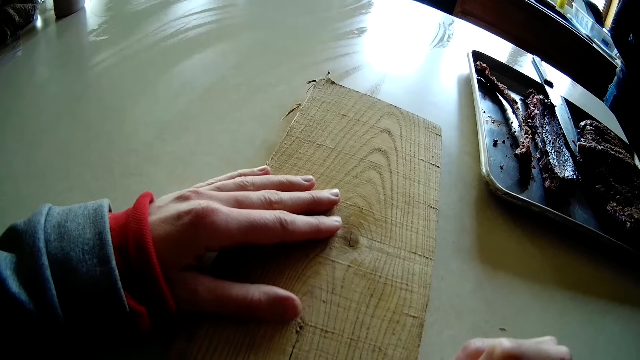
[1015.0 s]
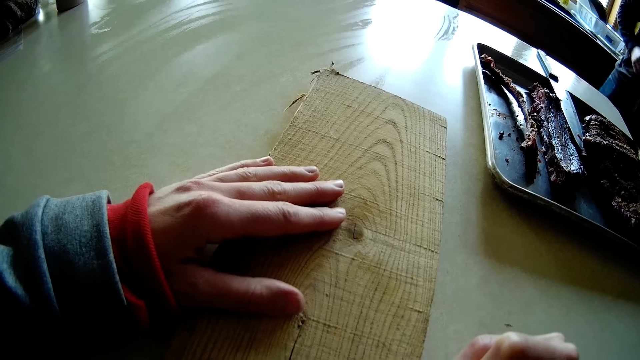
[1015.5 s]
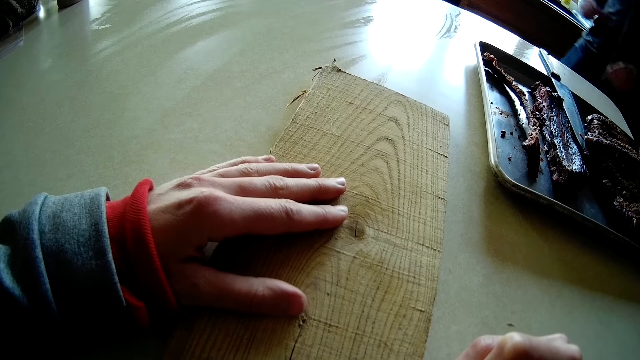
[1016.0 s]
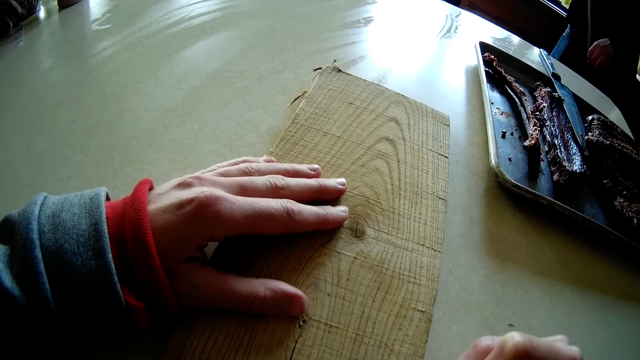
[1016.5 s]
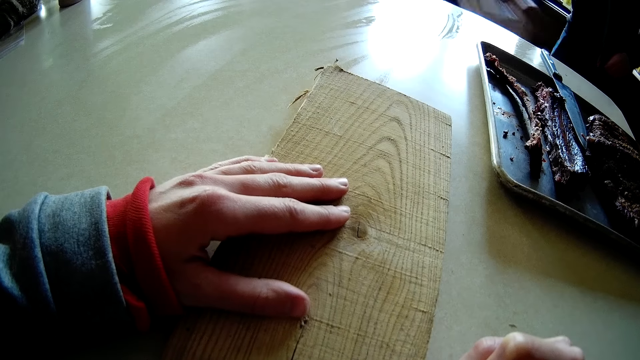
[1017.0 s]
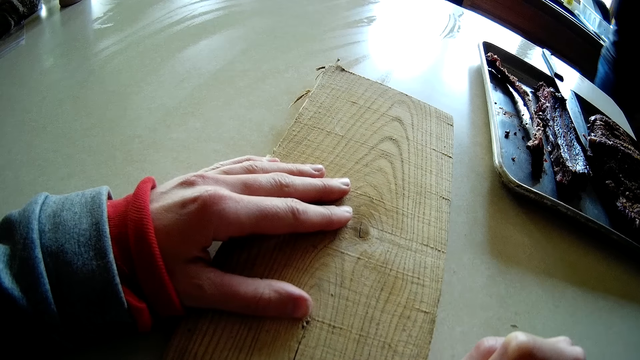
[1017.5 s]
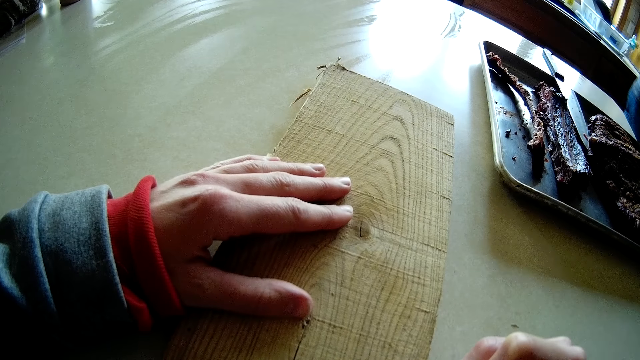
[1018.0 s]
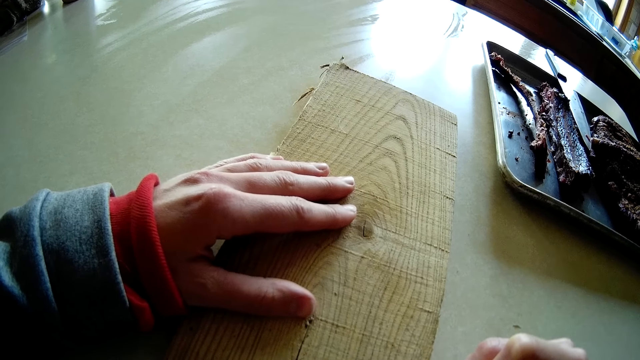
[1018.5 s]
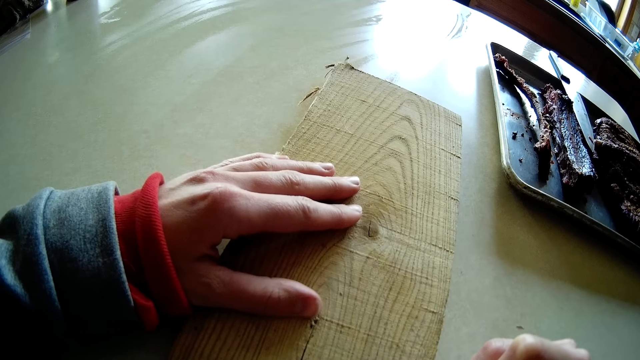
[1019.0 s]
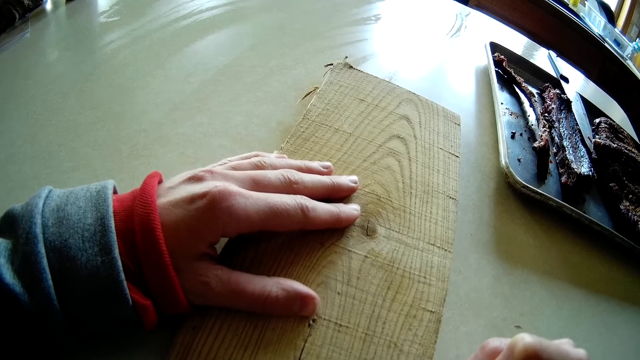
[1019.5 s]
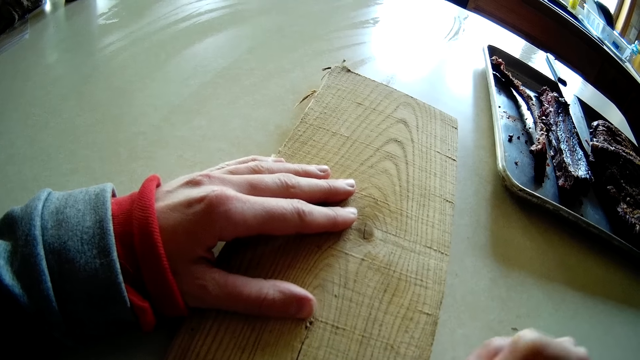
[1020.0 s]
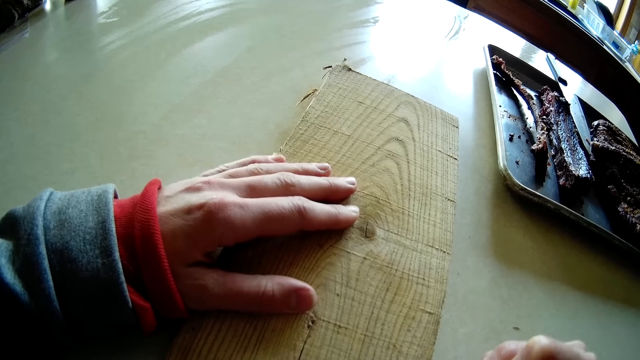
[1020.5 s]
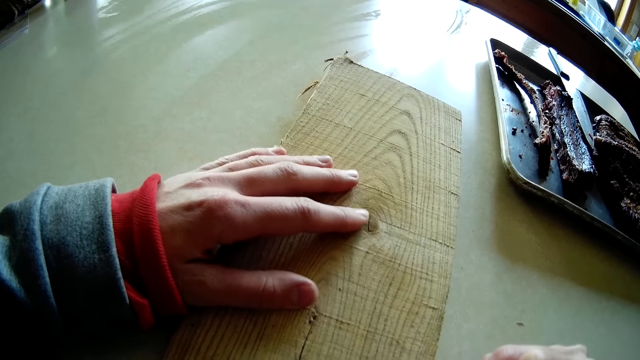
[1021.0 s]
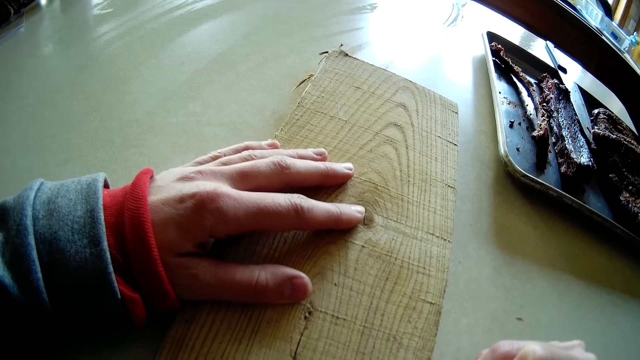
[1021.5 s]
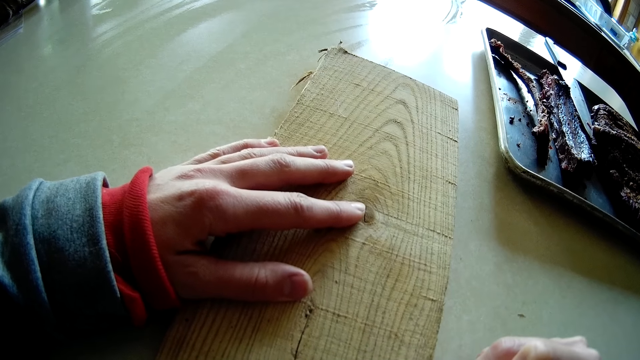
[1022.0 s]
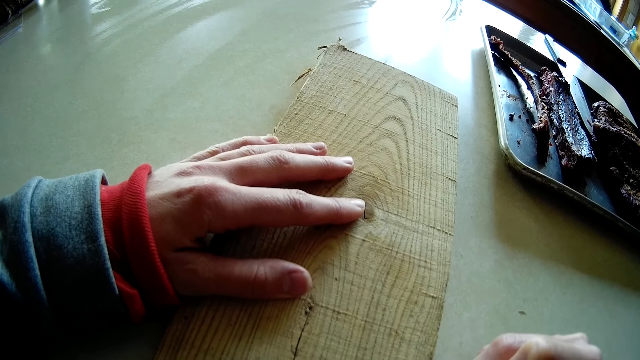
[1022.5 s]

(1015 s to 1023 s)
The camera wearer makes a sketch on the piece of wood. The man takes the piece of cloth from the cabinet with his right hand.

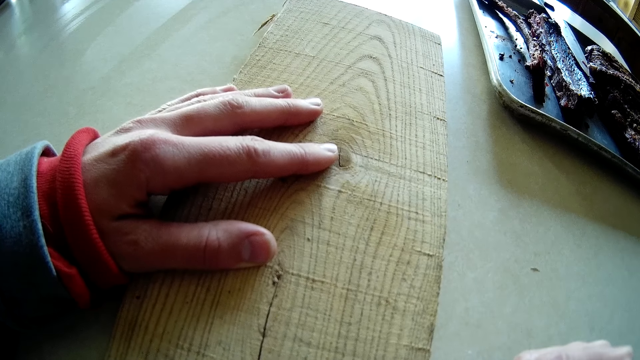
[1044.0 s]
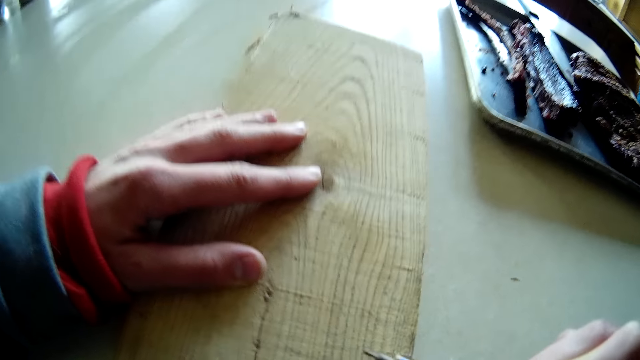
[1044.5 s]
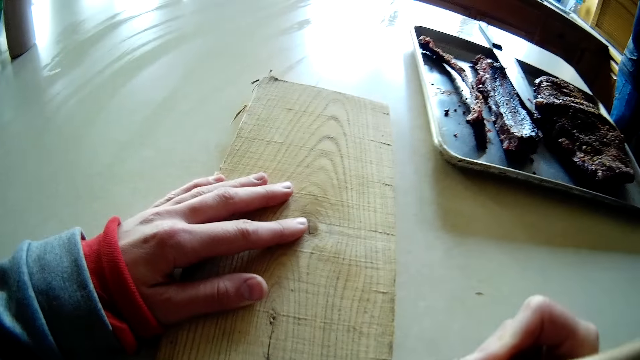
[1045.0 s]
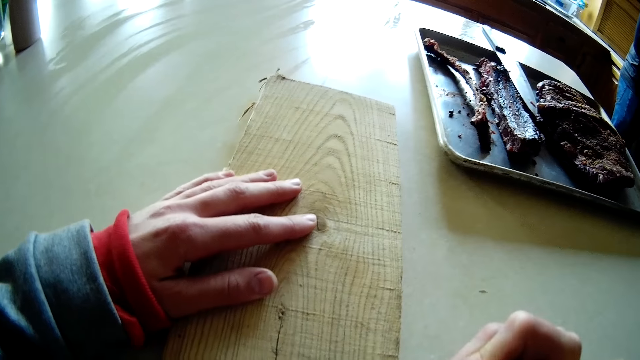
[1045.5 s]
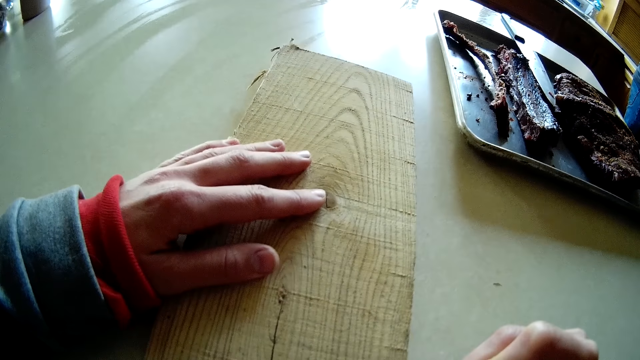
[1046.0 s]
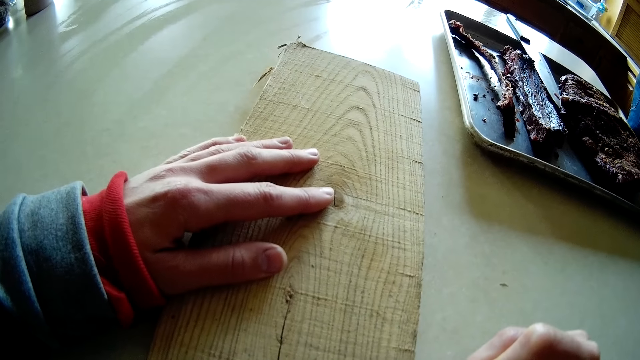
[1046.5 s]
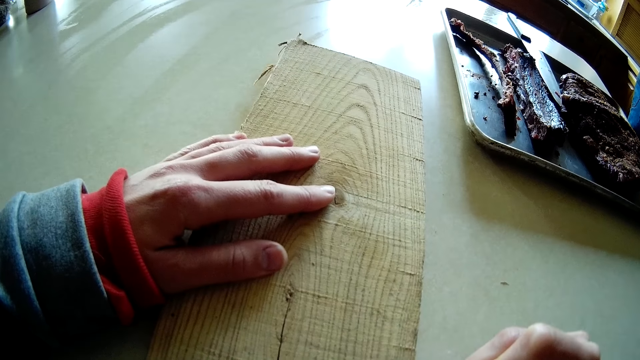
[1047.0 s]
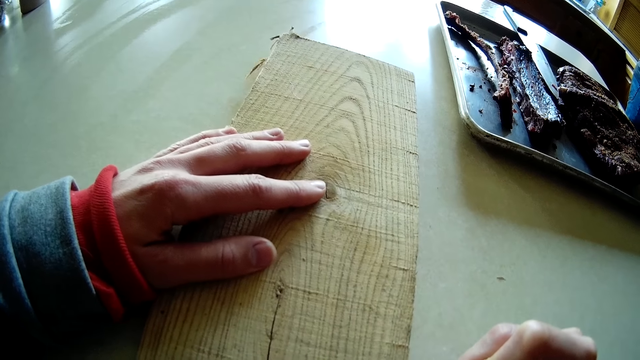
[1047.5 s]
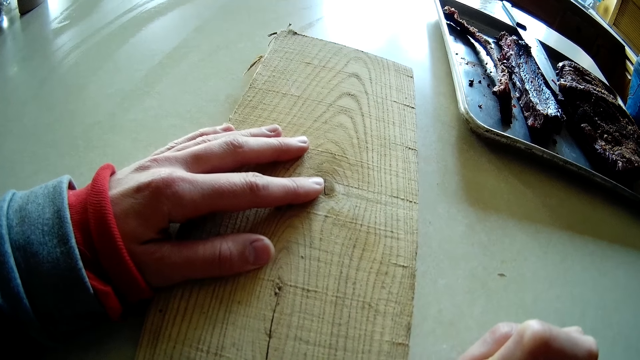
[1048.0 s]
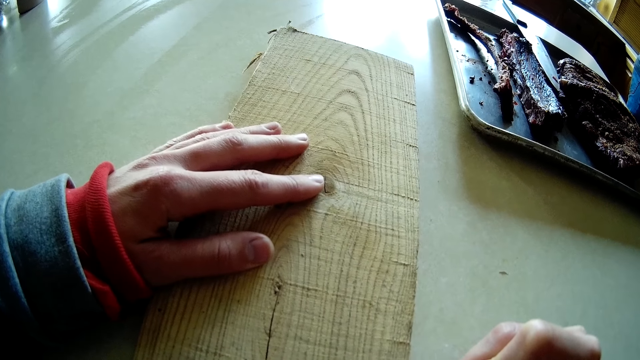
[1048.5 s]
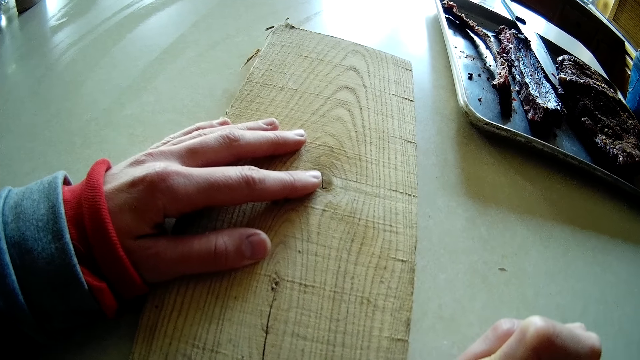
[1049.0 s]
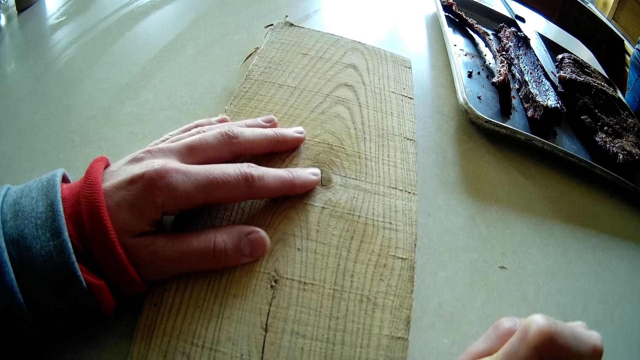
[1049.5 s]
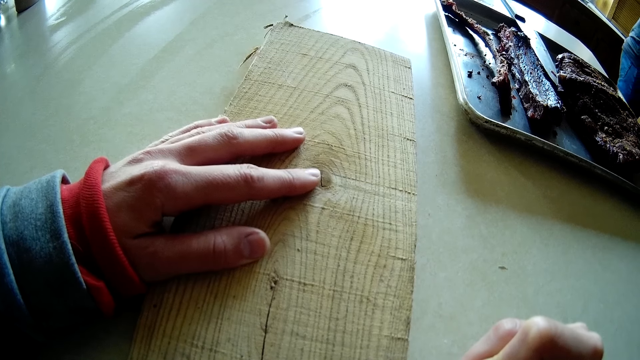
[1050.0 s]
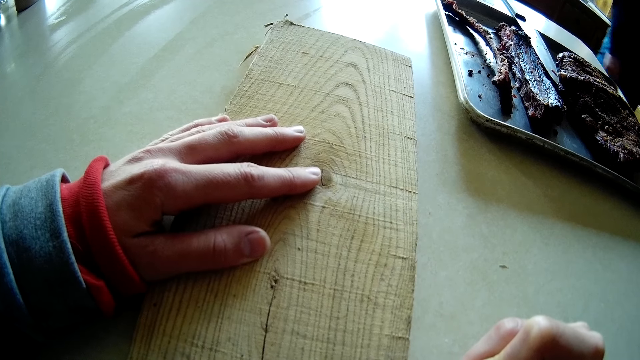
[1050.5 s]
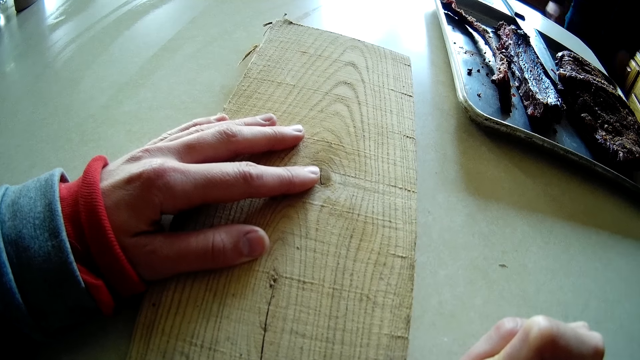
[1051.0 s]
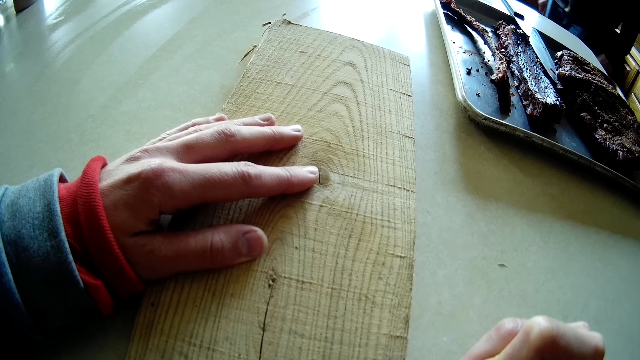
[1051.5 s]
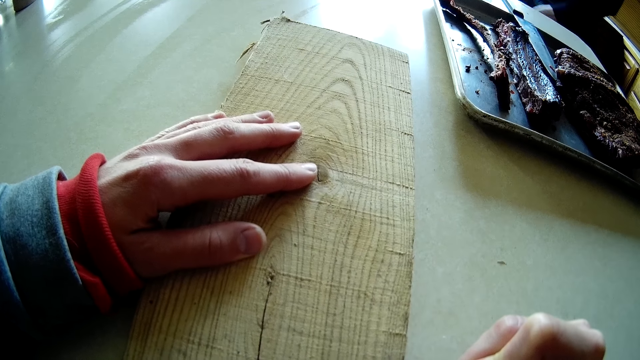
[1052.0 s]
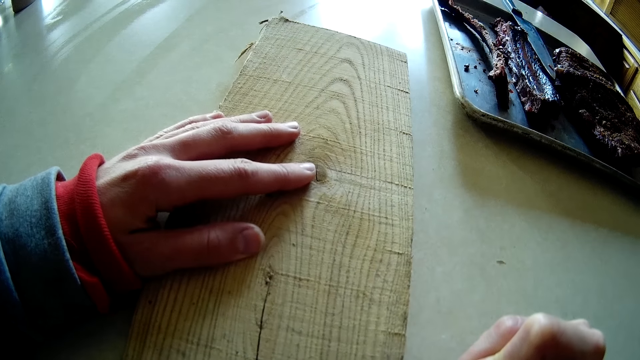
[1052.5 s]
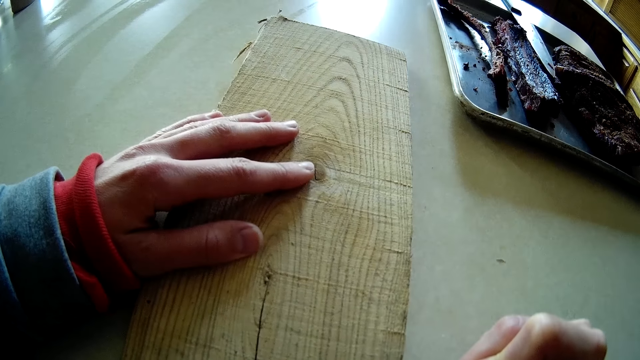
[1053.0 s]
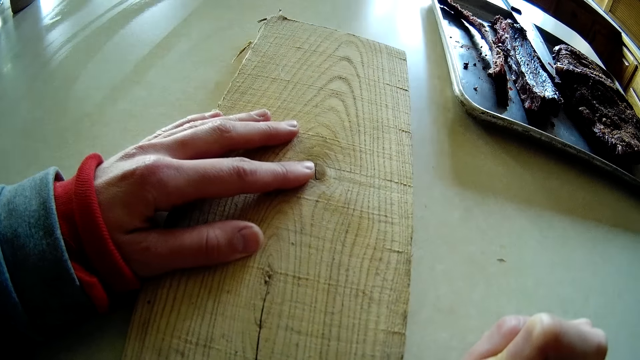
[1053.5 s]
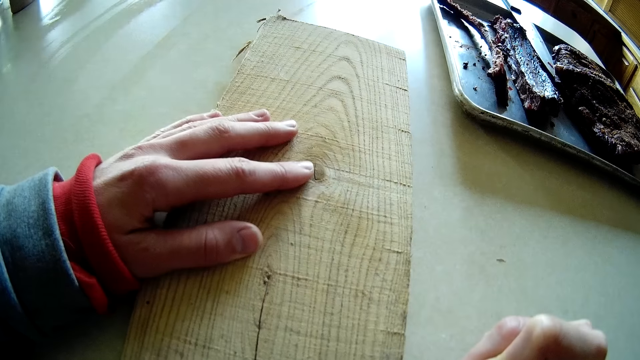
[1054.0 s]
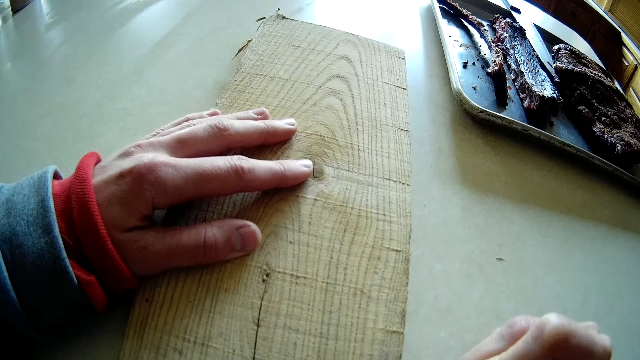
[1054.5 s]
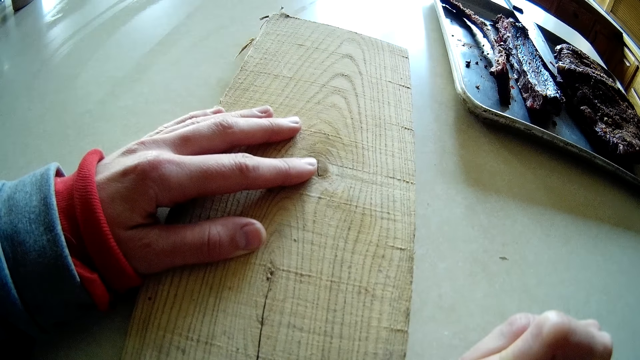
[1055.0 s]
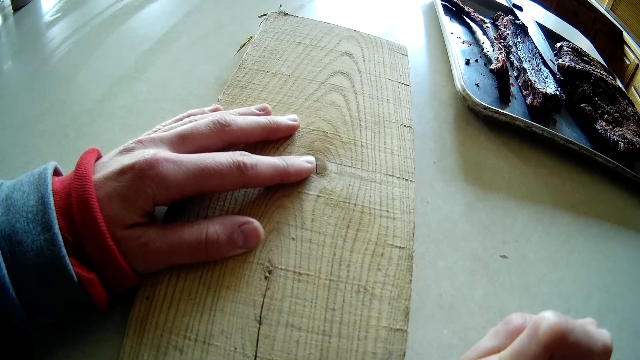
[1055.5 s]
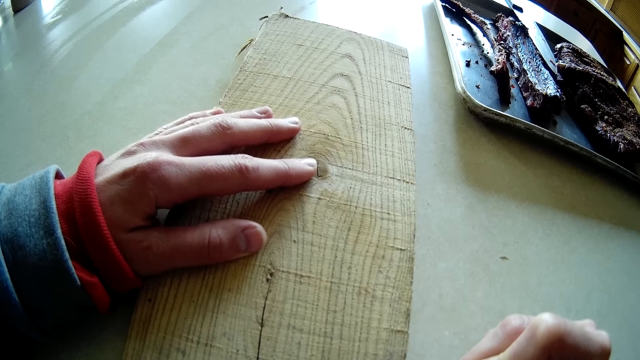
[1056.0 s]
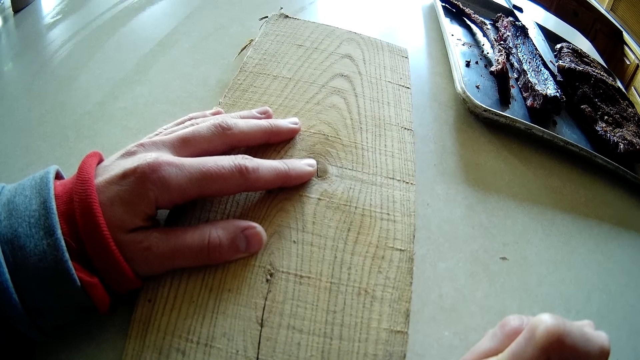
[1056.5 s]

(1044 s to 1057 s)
The camera wearer looks around the room. A man walks around the room.
